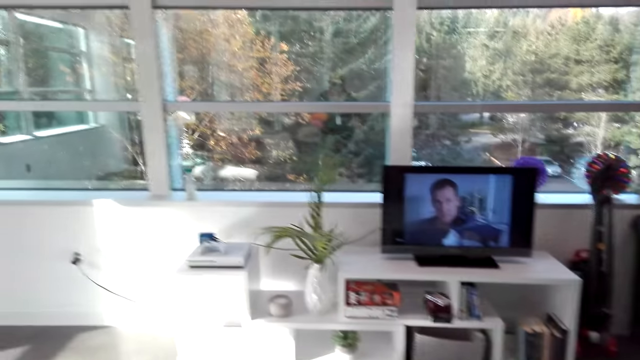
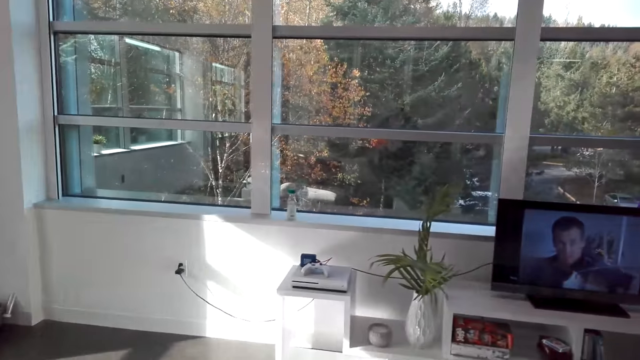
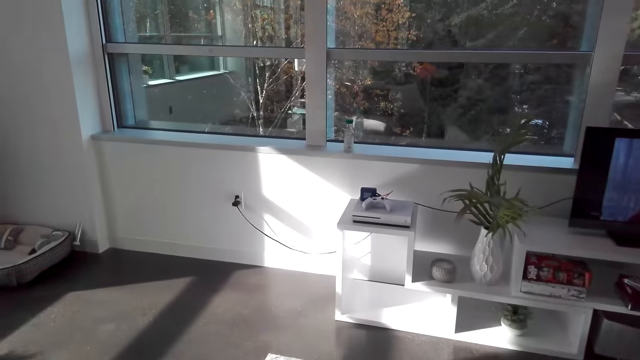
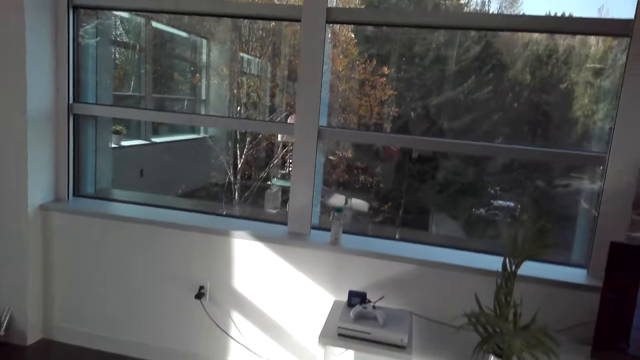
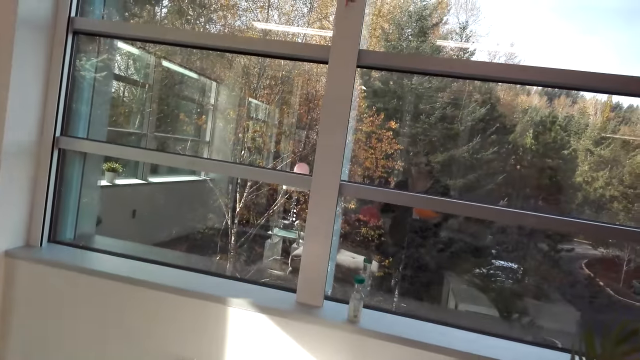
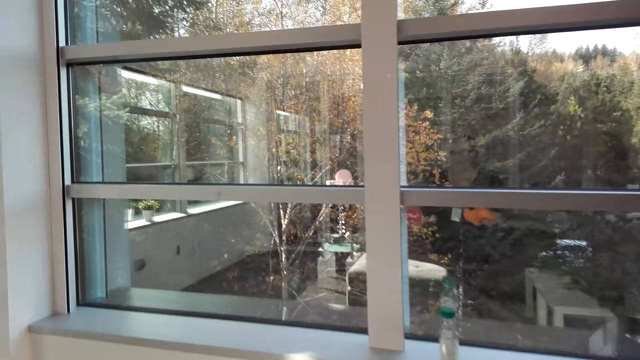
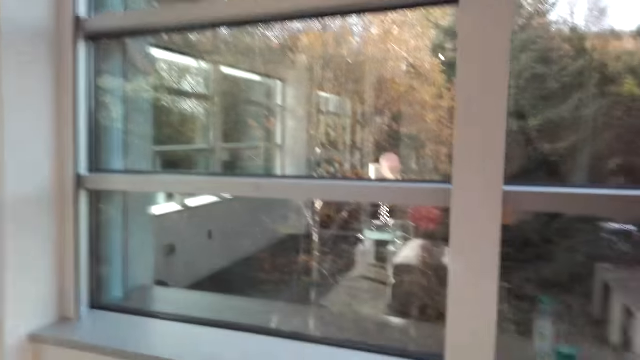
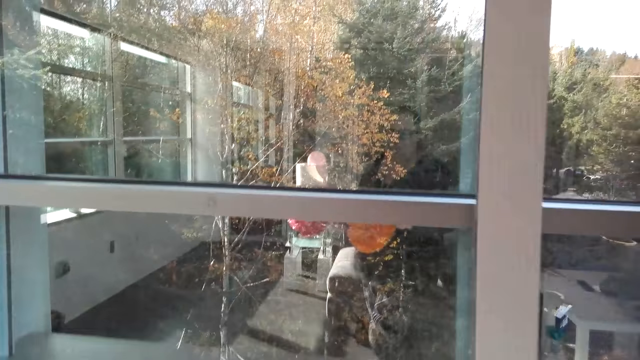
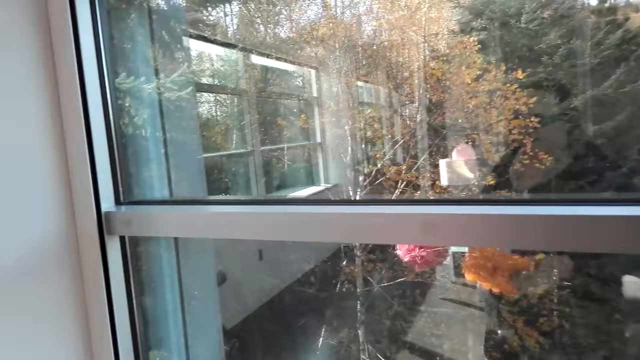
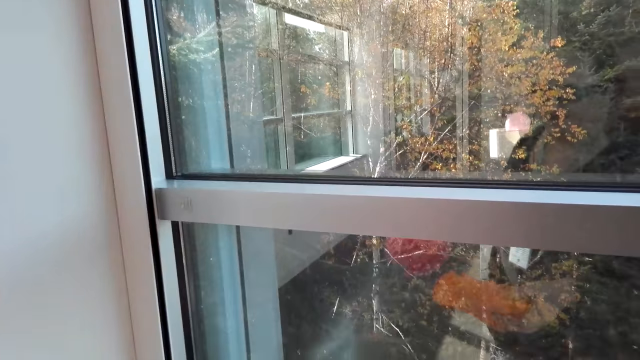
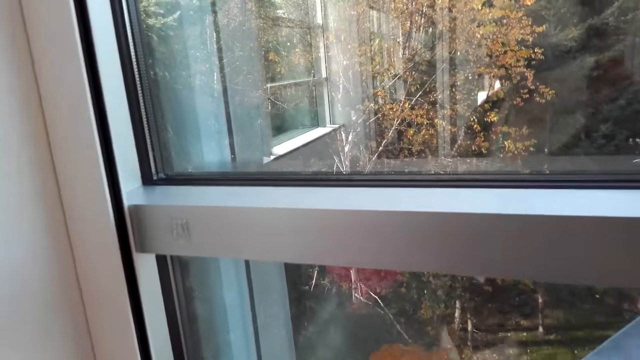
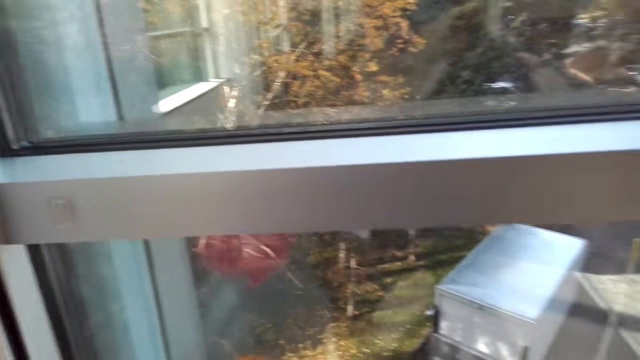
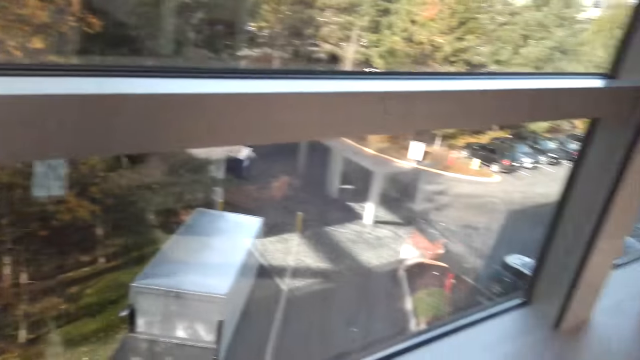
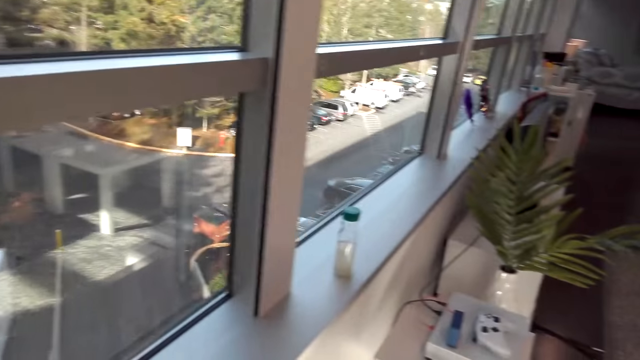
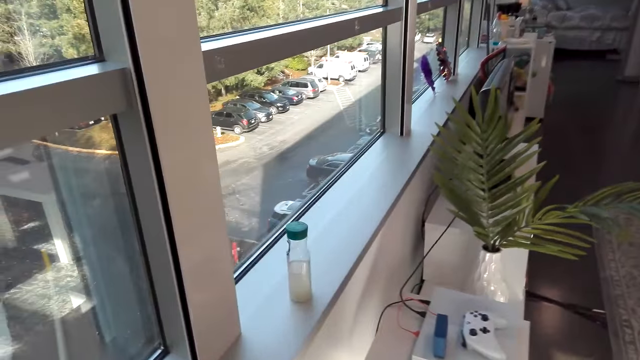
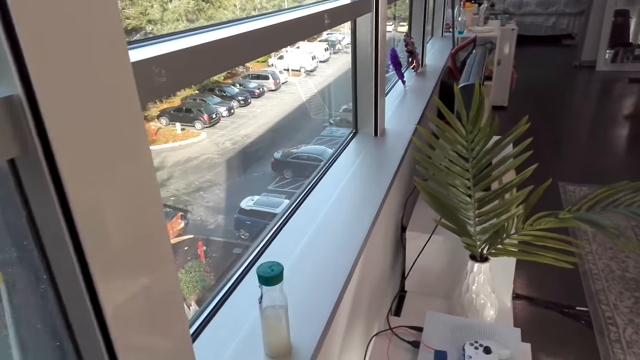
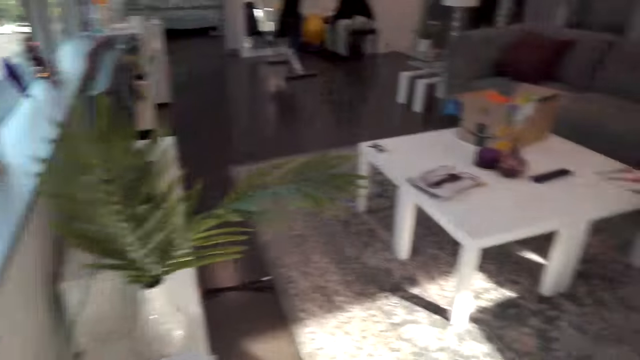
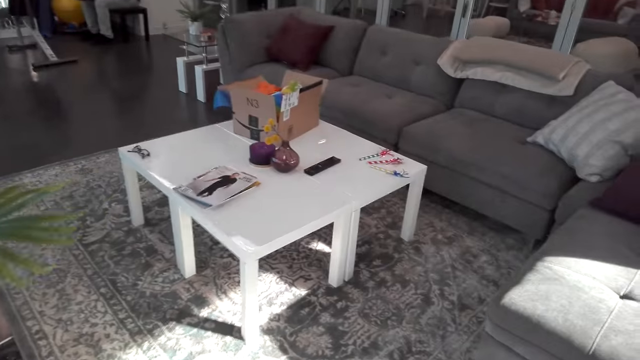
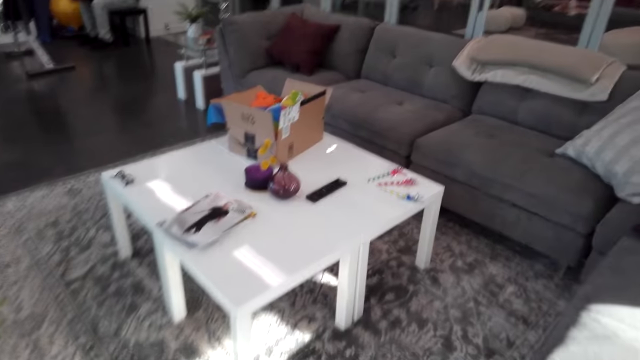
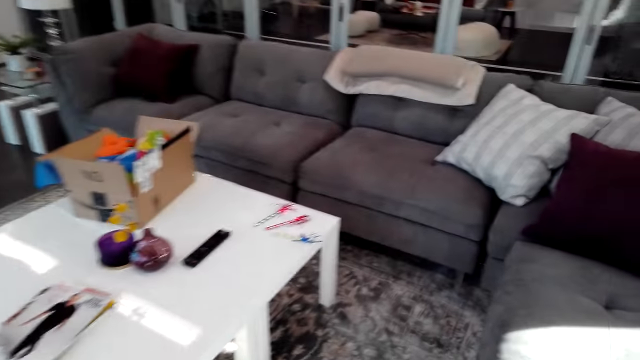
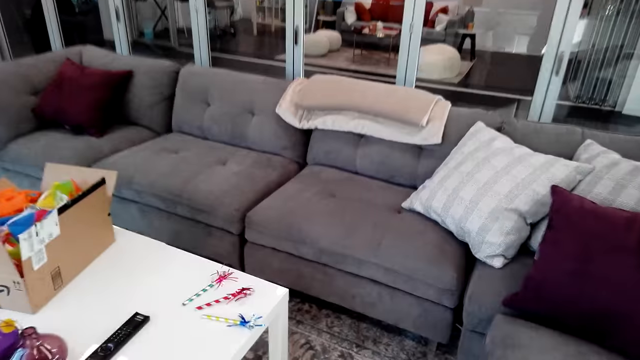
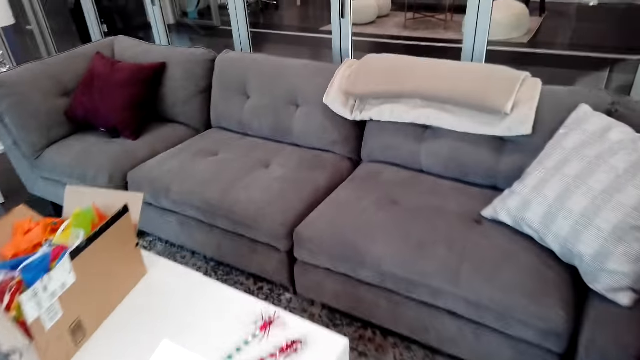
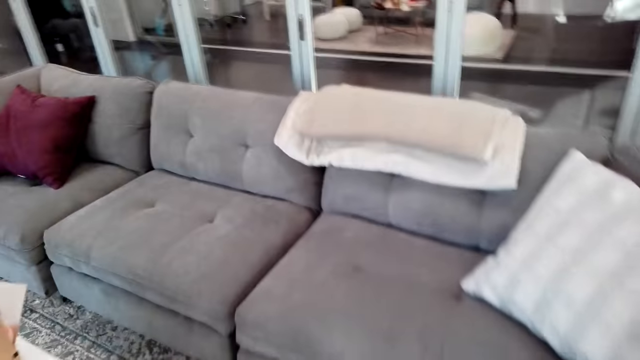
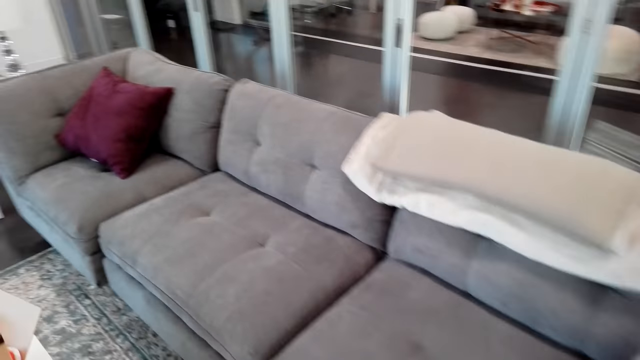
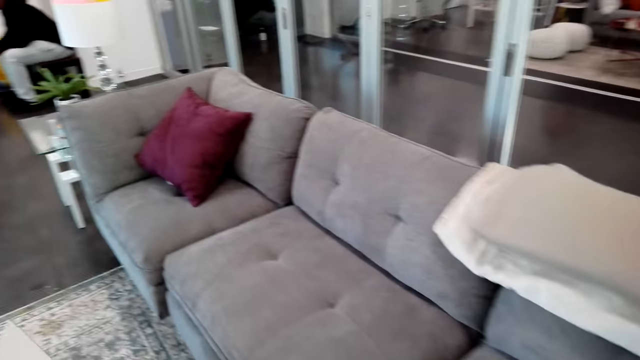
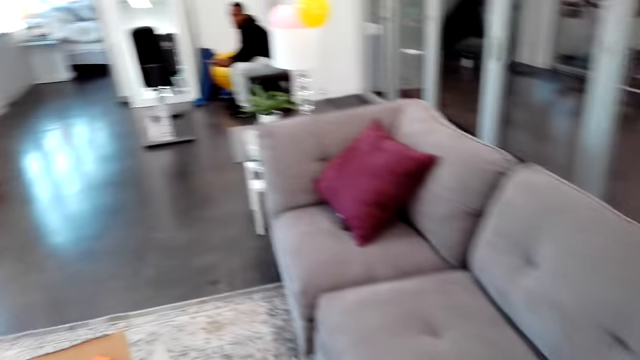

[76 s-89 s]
The camera wearer talks to a man. They walk around. They talk. They turn around. They walk around.

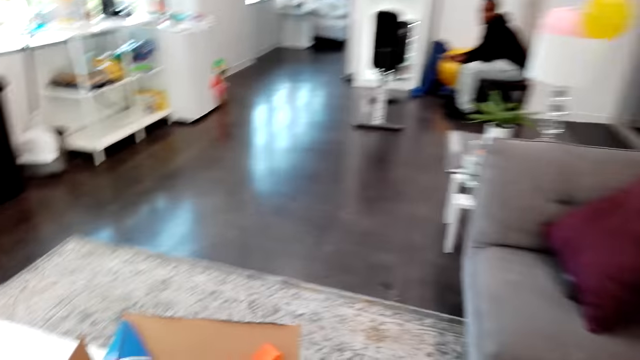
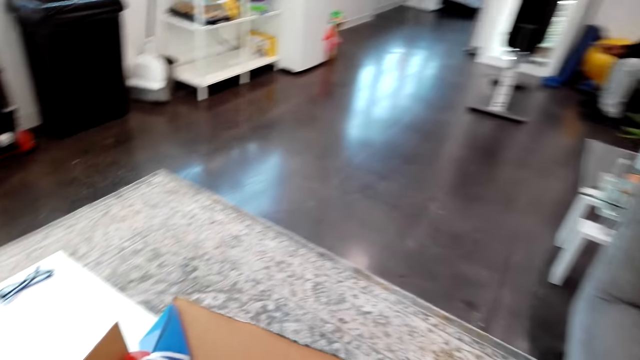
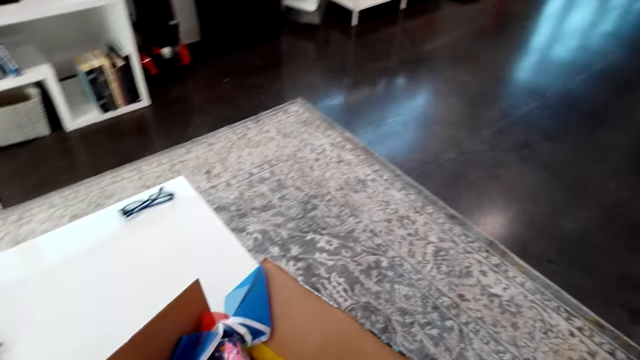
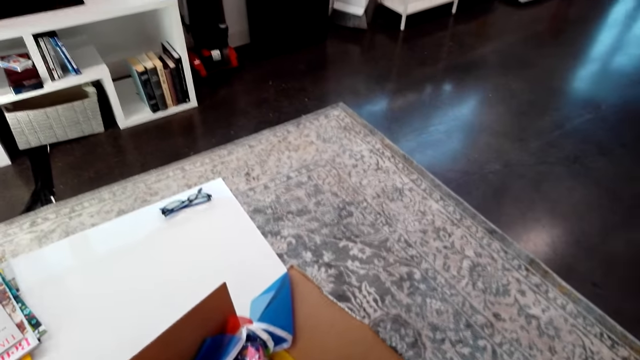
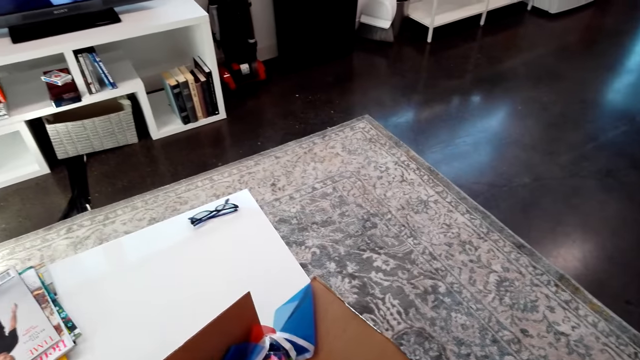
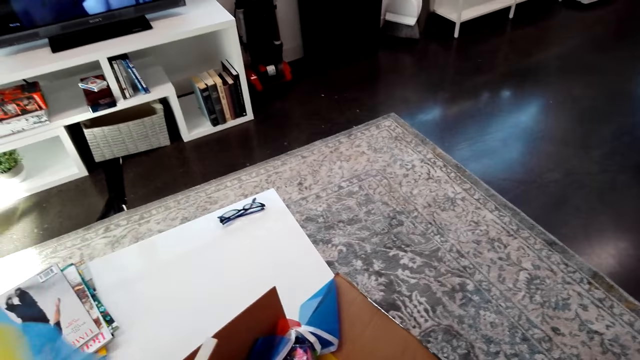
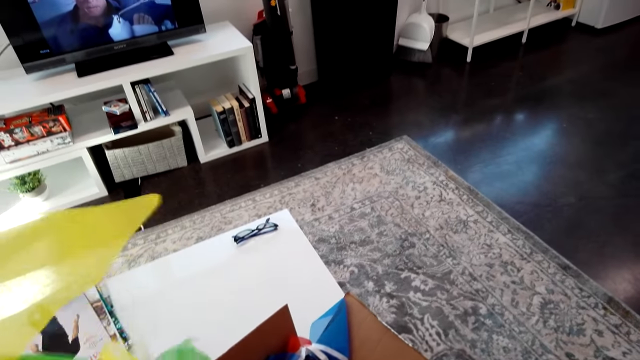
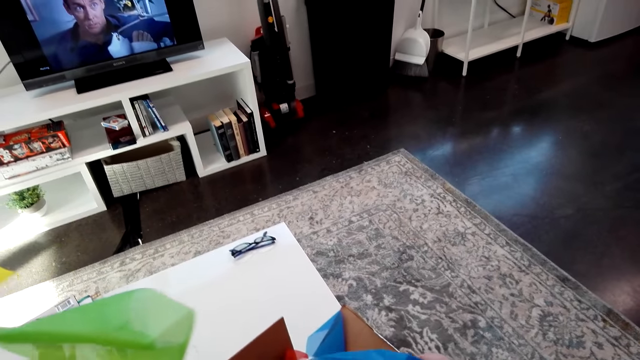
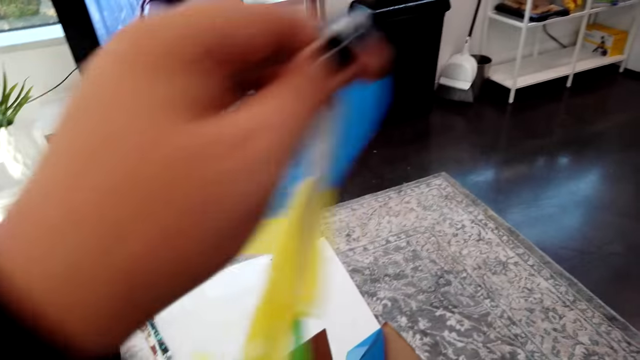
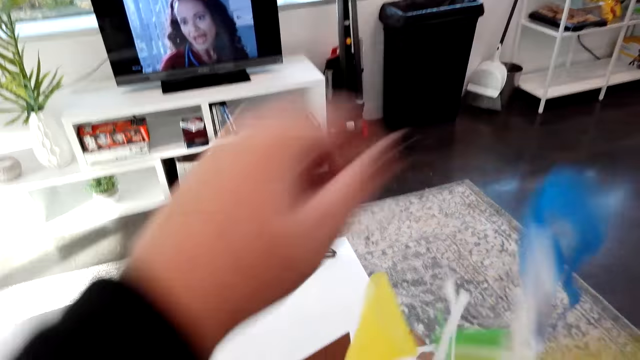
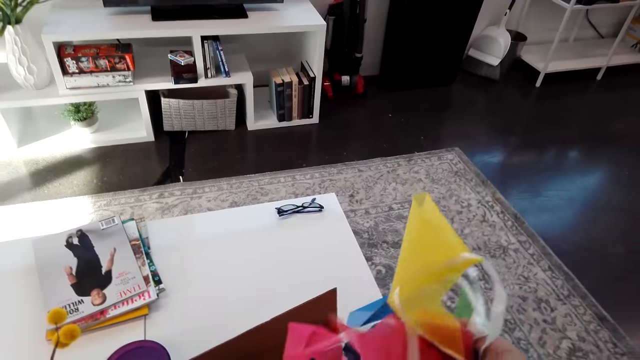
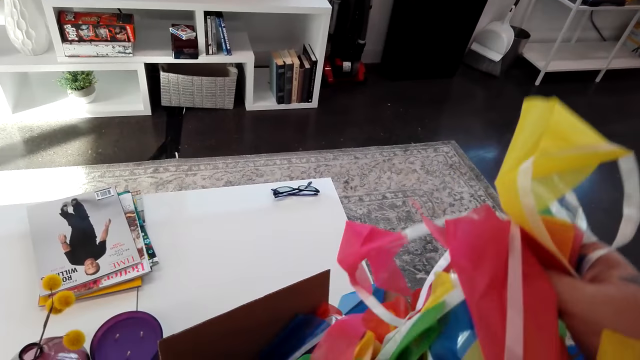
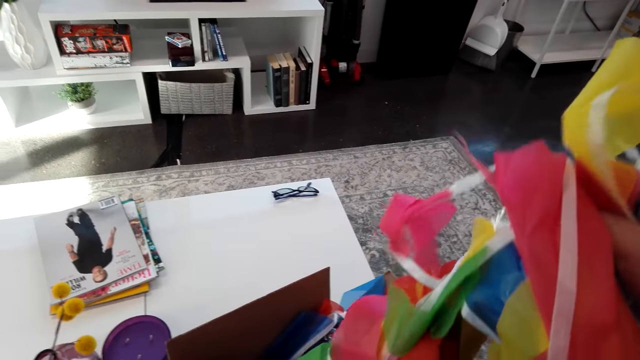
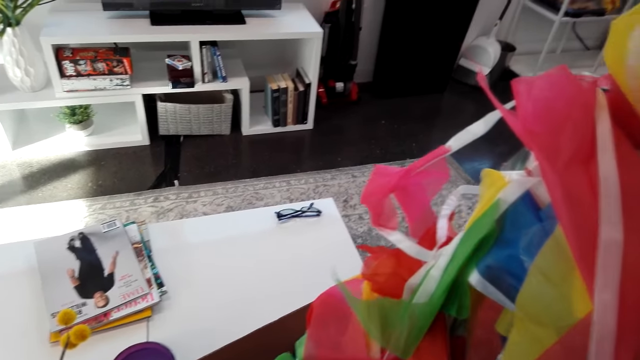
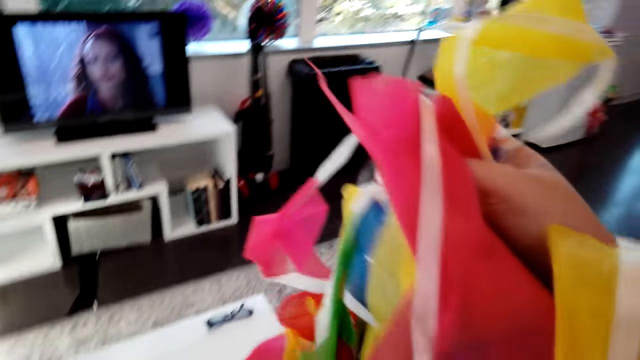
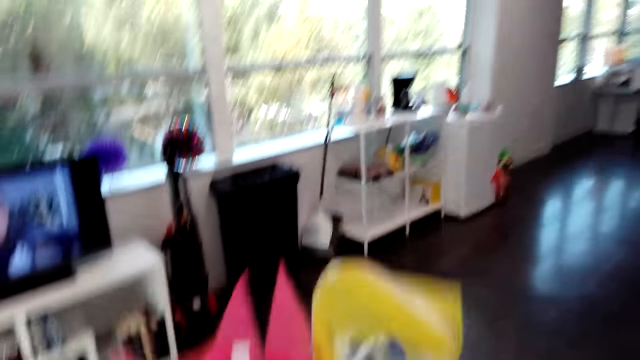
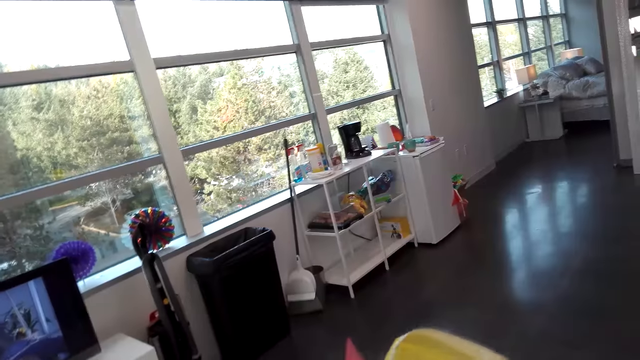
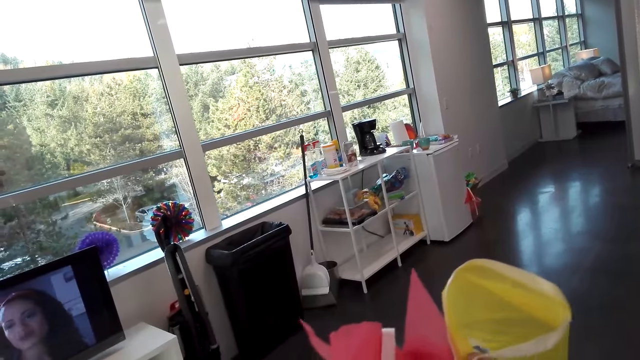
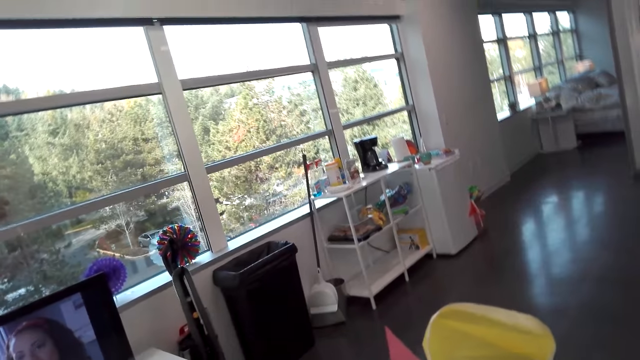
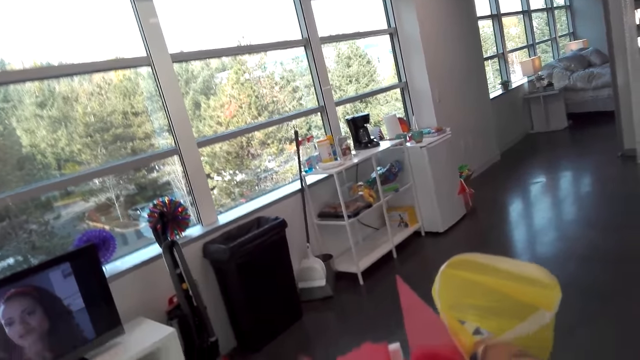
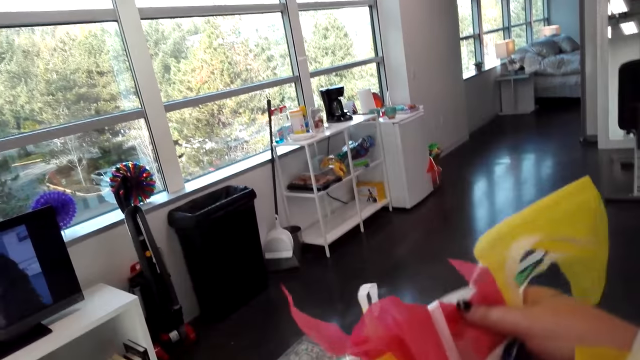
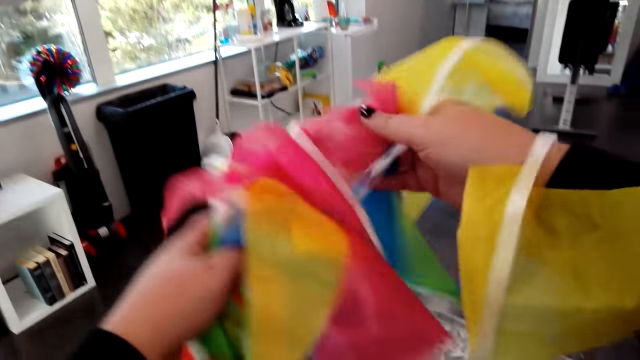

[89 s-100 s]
The camera wearer picks decorations from the box.
